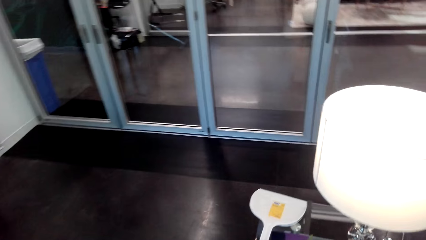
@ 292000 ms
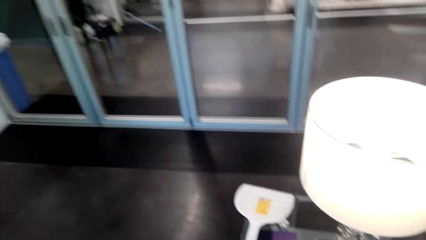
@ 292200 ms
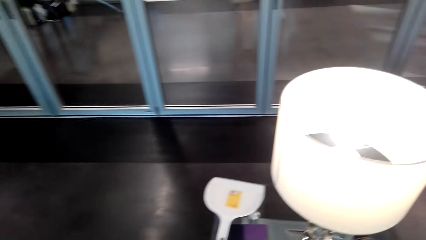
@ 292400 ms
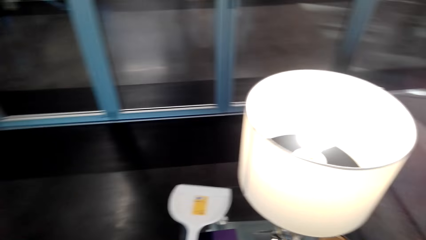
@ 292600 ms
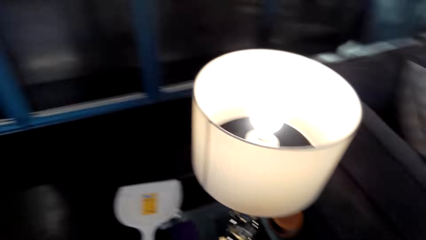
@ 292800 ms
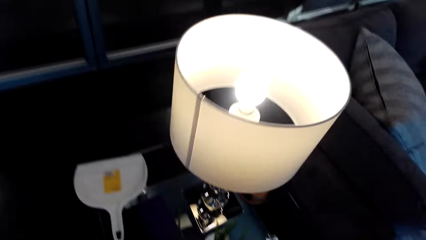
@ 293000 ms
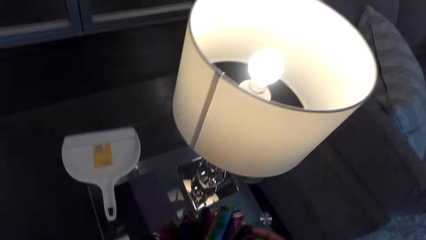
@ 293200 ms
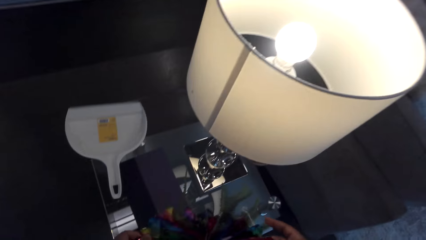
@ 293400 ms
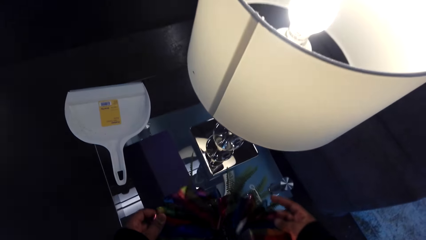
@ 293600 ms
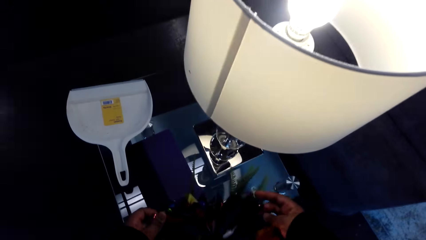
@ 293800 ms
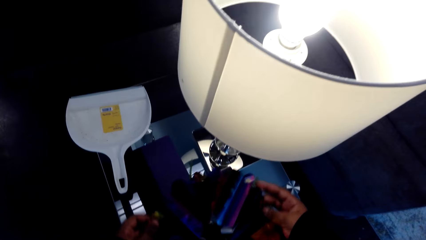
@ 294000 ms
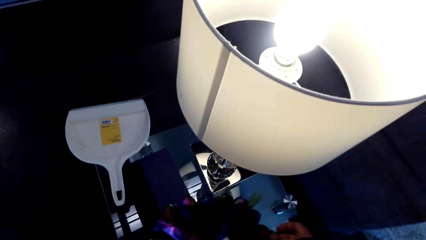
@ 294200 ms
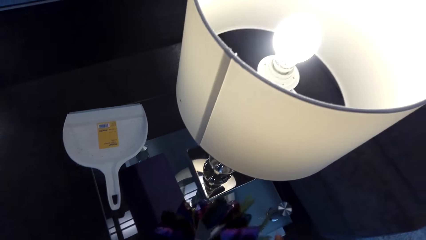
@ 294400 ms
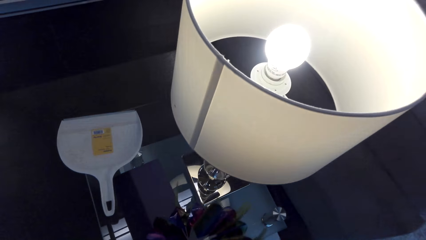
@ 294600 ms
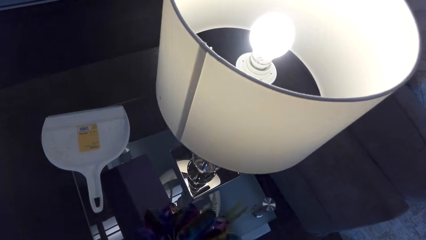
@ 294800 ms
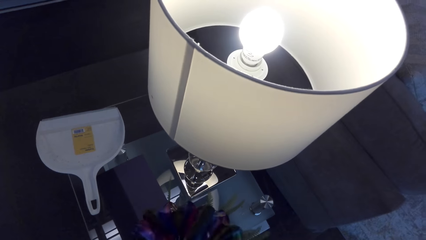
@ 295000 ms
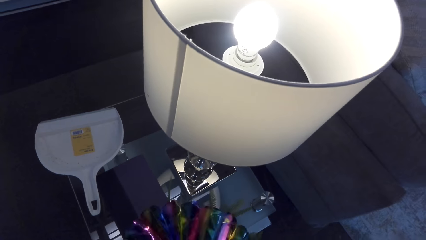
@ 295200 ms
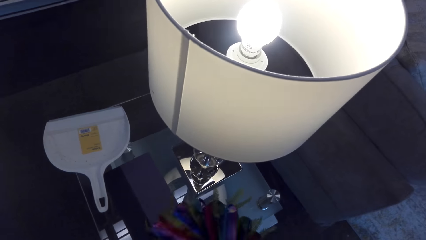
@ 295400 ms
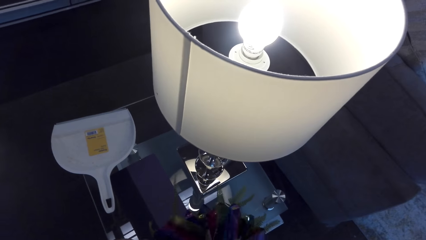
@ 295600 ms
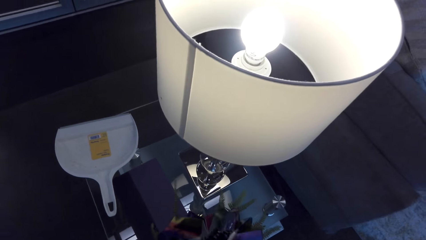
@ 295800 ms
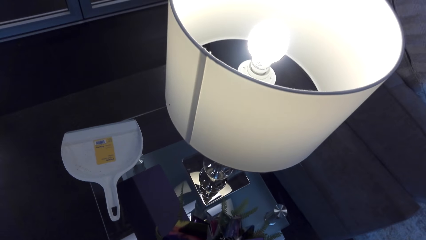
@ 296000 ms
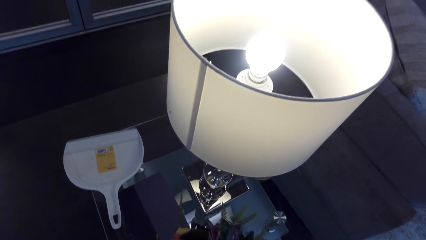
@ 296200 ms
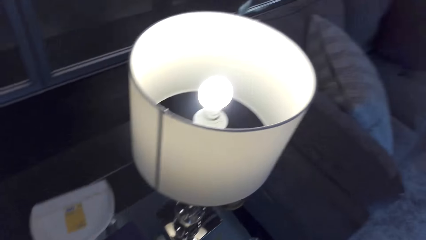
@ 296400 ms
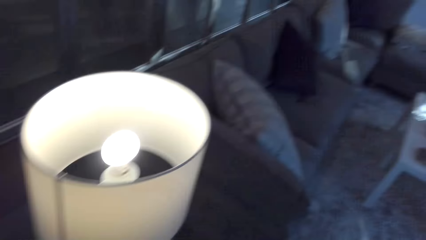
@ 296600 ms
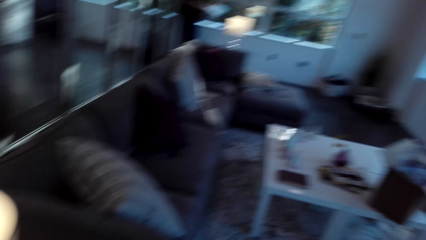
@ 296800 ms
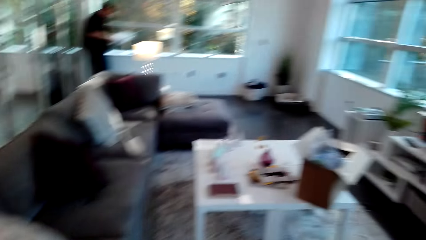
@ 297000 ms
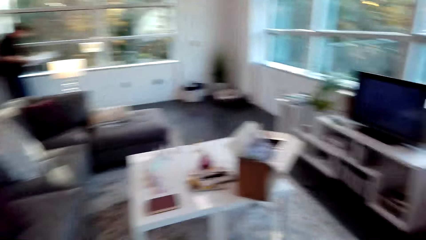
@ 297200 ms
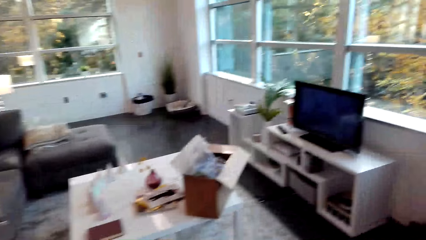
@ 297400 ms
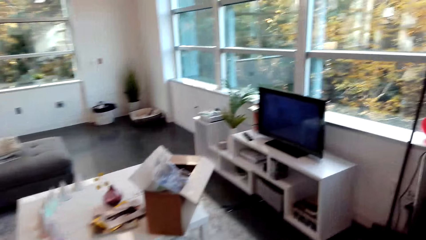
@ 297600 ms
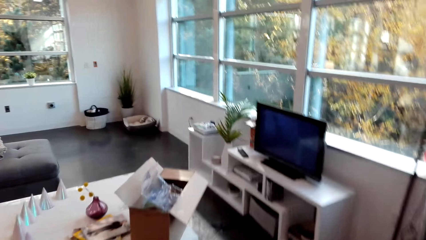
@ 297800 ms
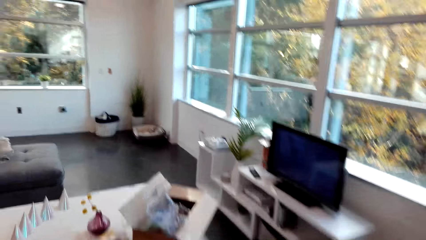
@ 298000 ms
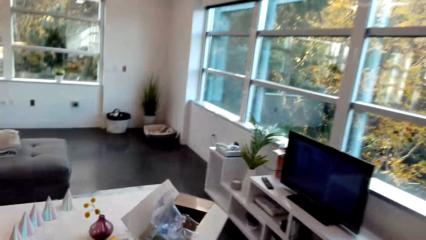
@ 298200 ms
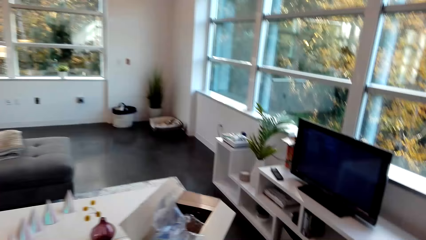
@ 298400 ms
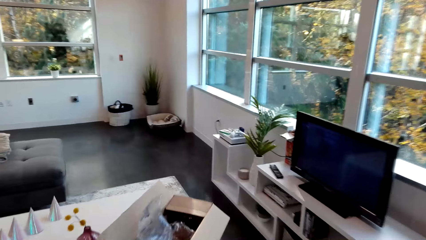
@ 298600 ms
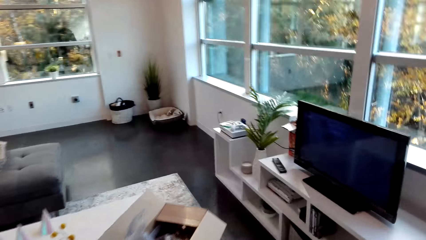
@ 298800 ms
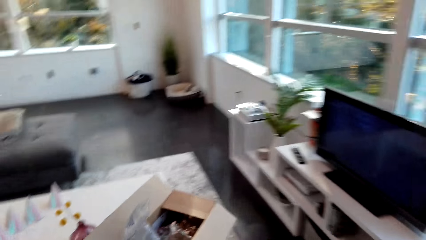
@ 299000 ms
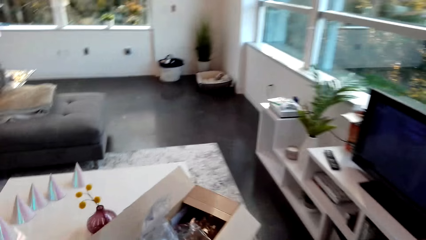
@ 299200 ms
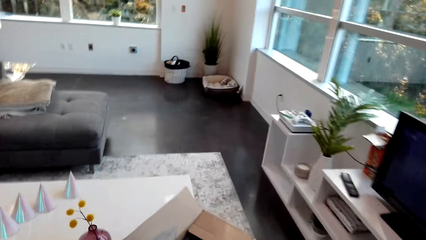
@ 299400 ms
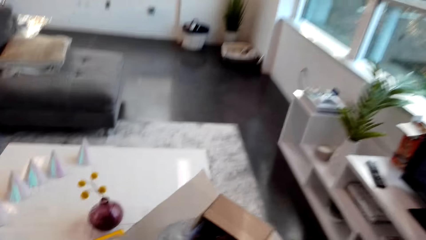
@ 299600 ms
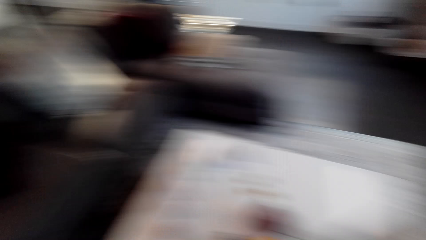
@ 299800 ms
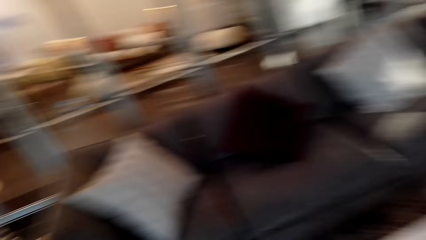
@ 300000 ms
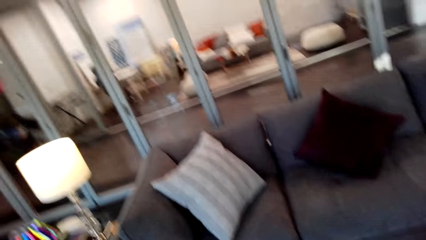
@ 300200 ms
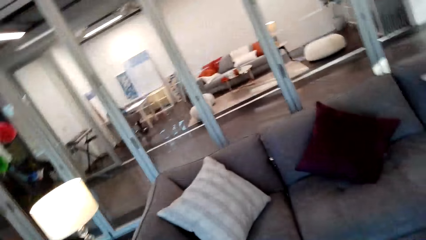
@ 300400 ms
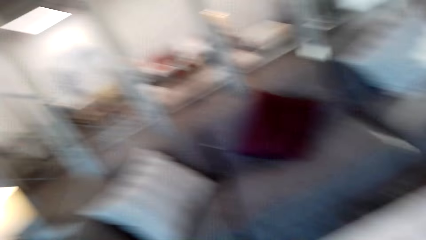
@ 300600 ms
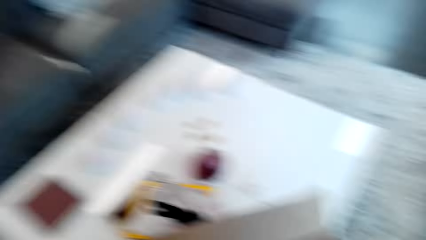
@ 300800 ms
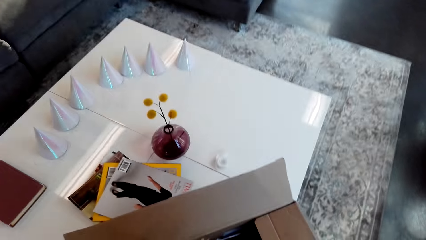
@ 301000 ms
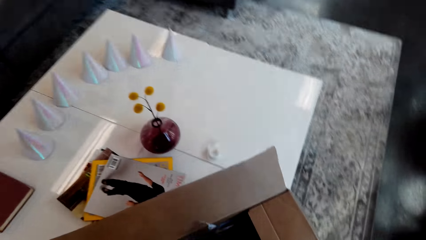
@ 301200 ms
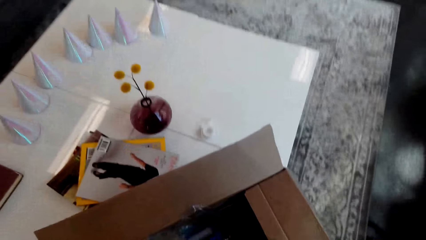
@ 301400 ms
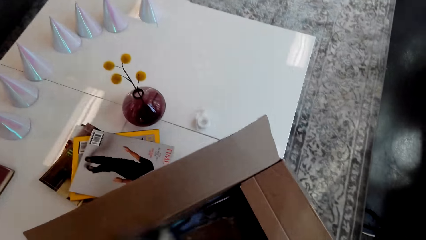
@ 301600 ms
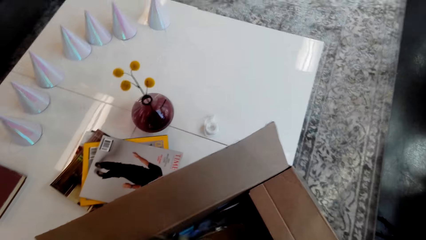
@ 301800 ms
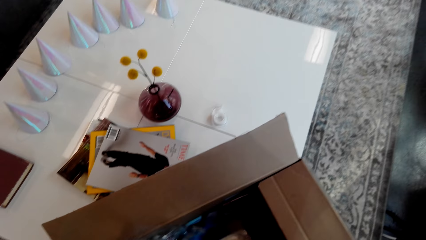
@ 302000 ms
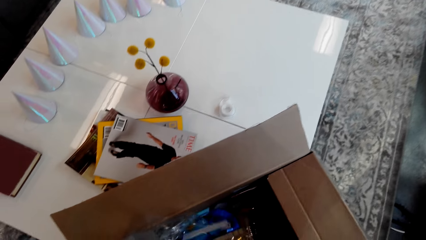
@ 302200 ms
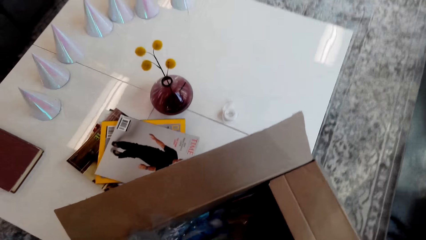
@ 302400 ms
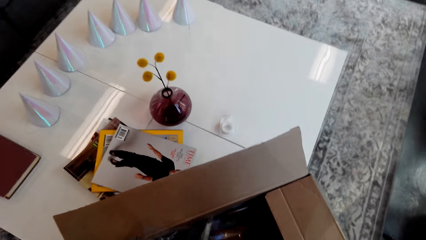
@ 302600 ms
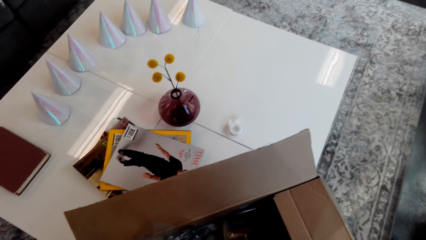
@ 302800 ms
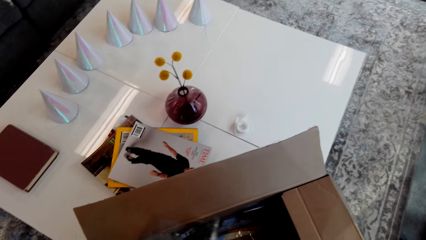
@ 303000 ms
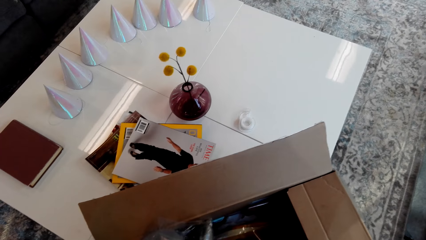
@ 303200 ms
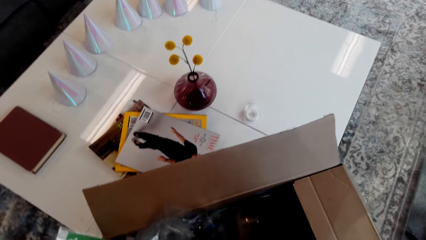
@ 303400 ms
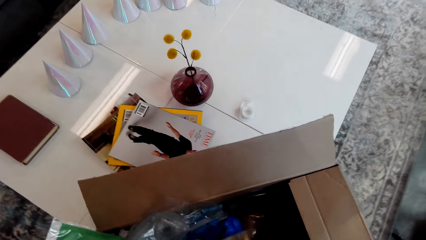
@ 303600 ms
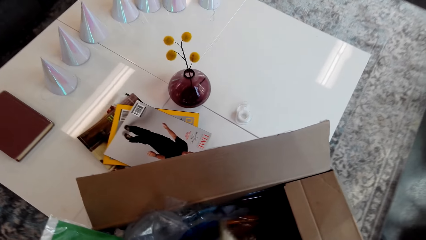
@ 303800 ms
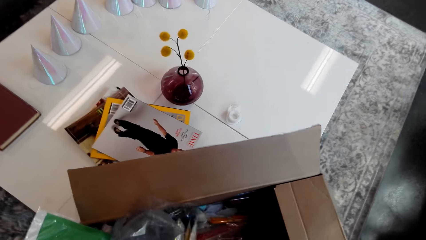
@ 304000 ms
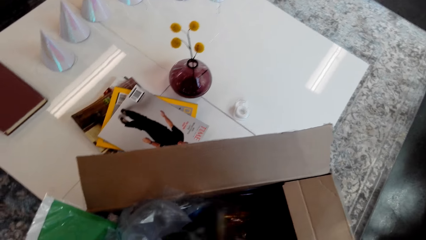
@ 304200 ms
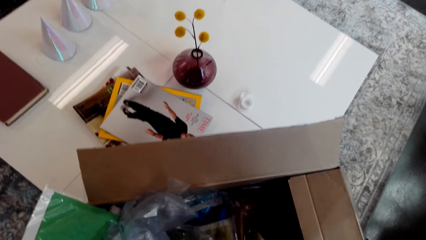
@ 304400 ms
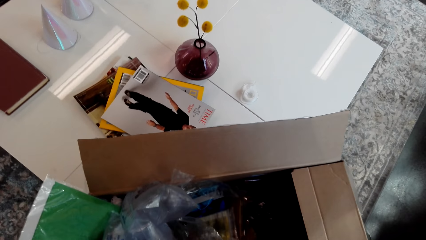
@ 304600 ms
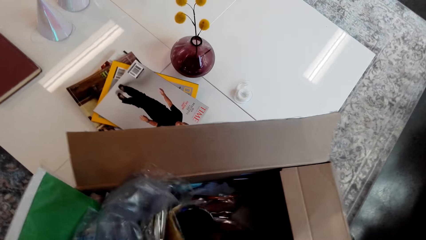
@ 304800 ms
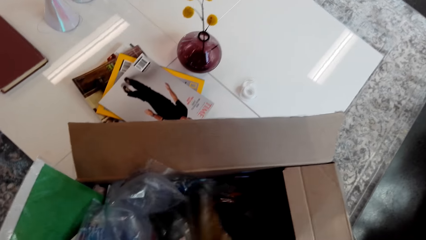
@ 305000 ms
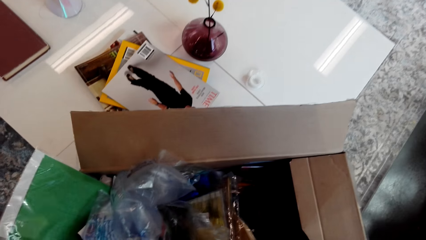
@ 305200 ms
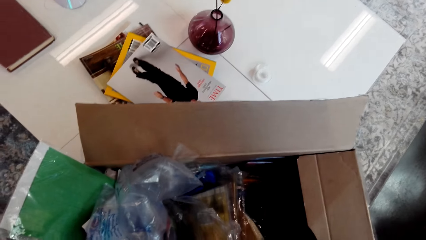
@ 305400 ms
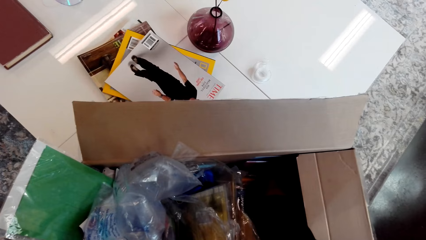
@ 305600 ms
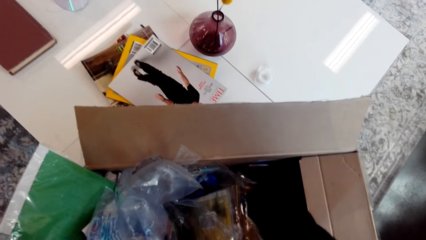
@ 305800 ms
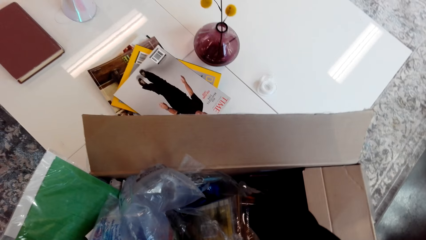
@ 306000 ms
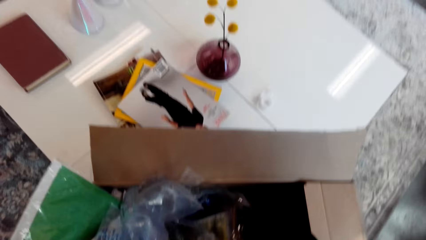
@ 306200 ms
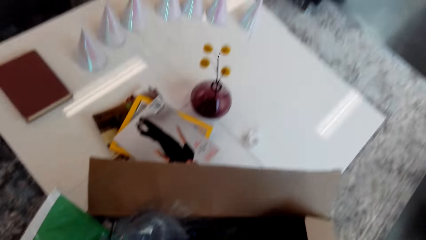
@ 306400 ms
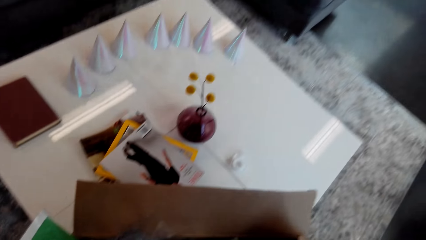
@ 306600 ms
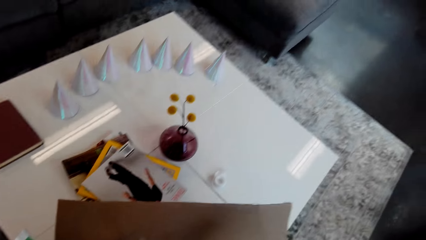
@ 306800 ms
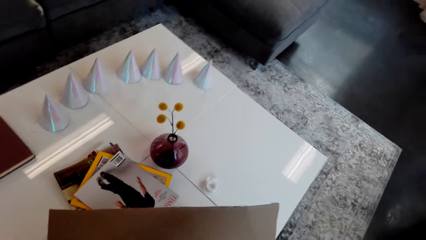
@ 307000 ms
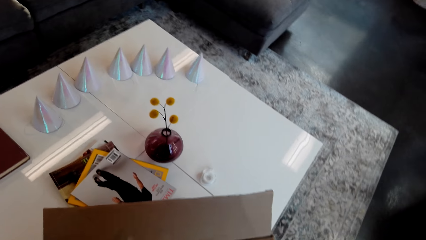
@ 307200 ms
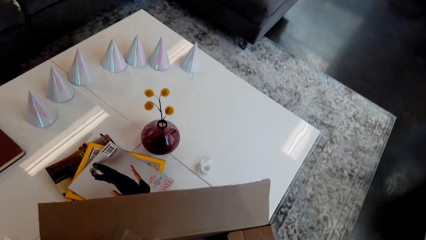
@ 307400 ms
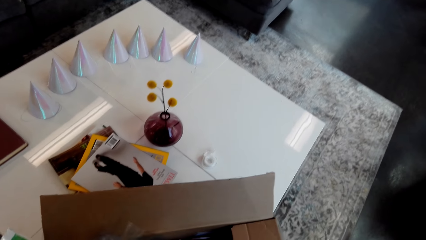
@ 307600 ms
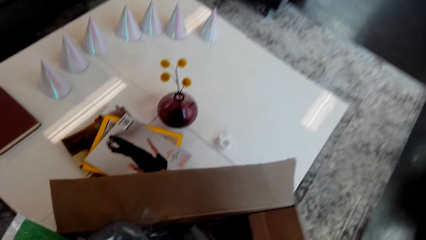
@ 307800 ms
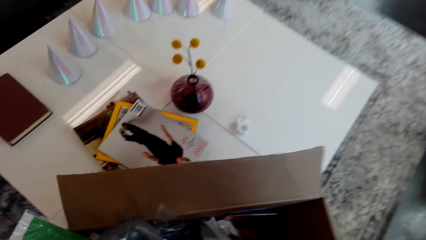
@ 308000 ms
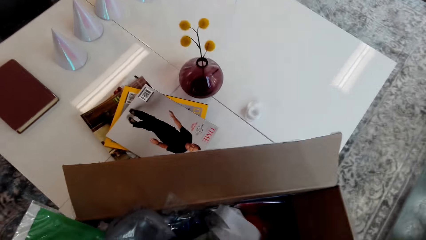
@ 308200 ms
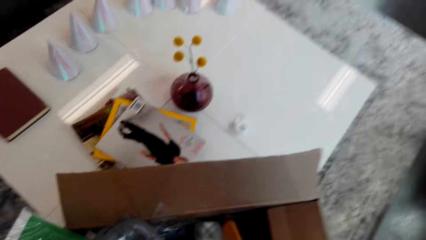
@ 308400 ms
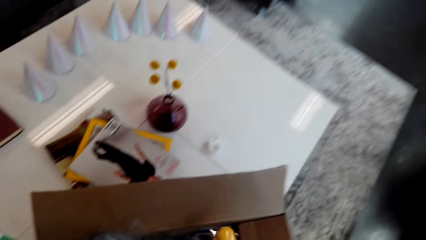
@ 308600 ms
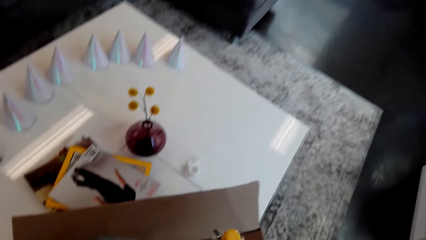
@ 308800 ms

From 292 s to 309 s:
The camera wearer puts the paper flower on the stool. He walks towards the table. He looks to his left. He looks at the carton. He picks something in the box. He checks through the box.
